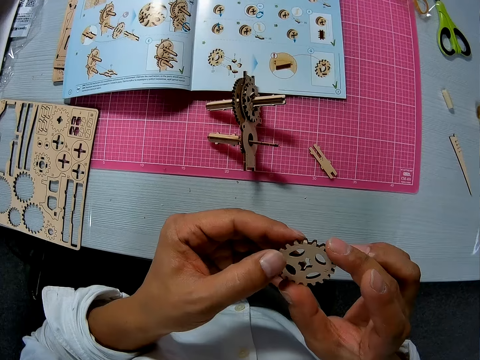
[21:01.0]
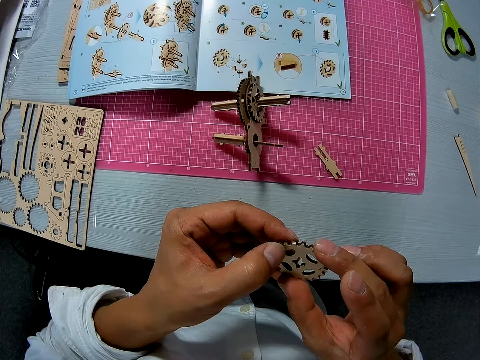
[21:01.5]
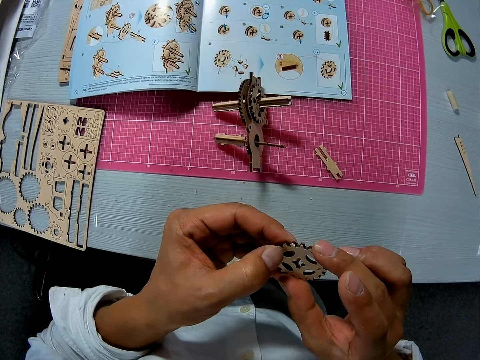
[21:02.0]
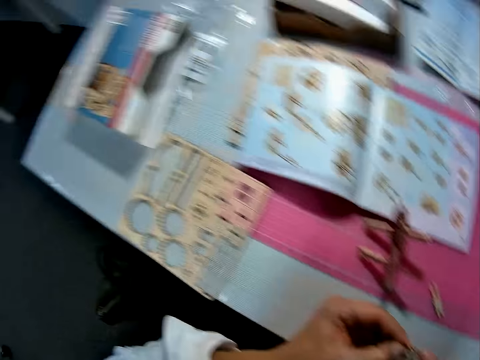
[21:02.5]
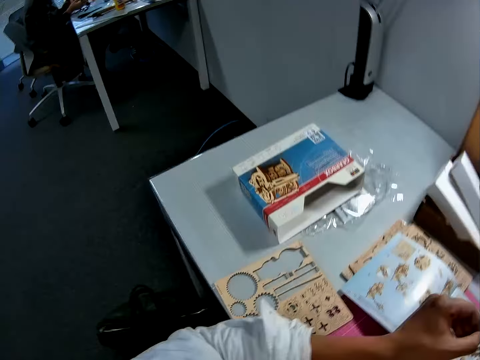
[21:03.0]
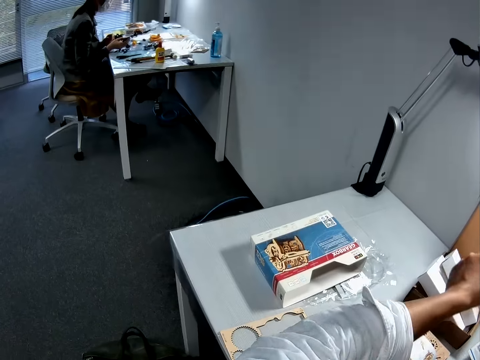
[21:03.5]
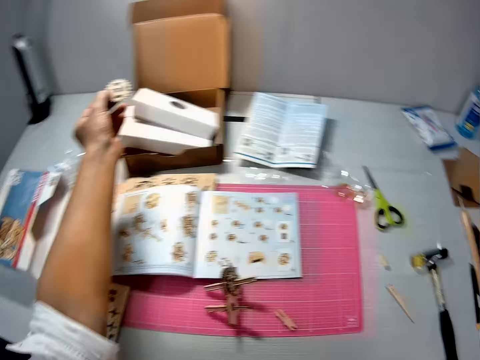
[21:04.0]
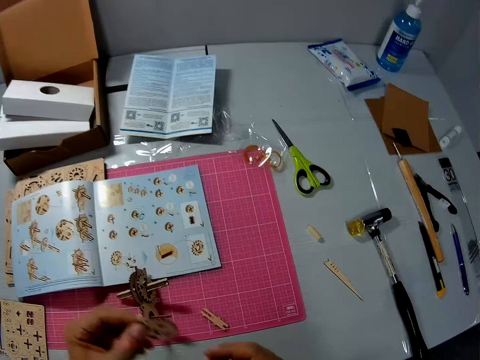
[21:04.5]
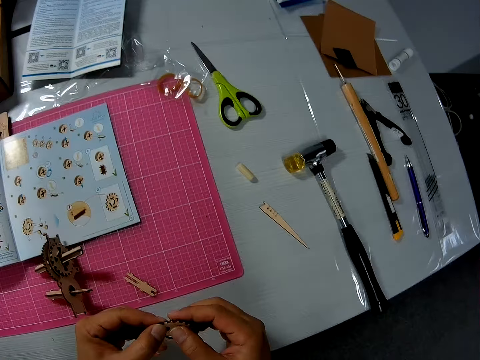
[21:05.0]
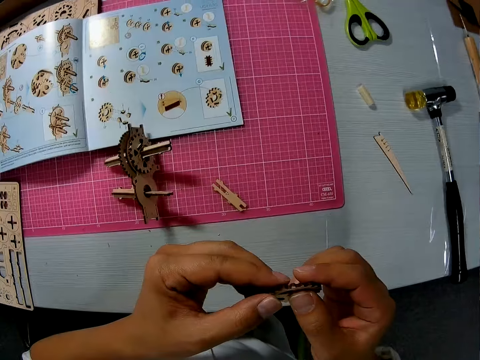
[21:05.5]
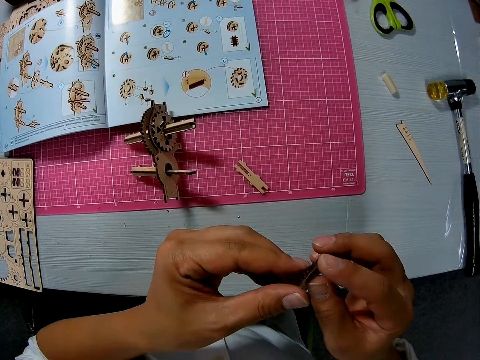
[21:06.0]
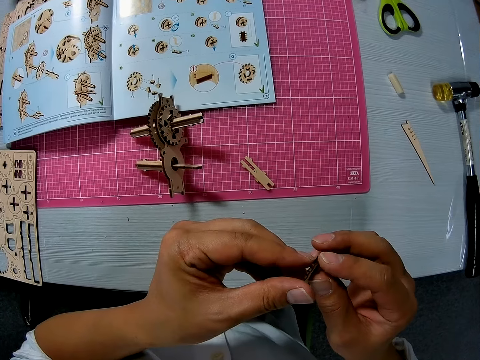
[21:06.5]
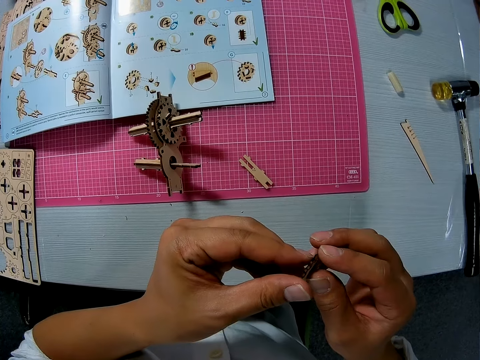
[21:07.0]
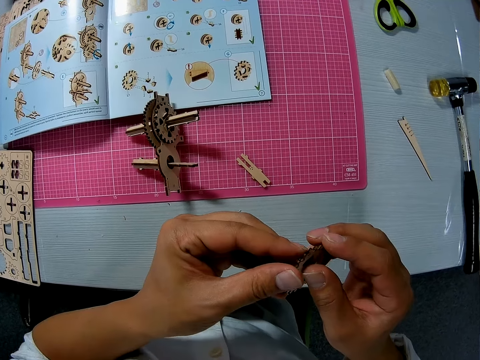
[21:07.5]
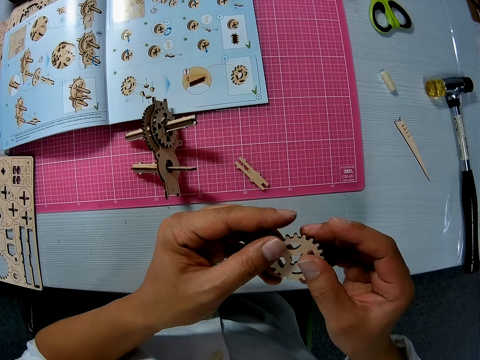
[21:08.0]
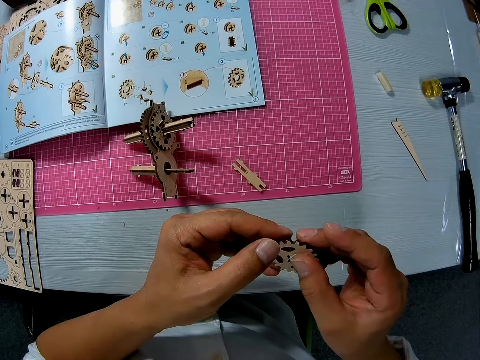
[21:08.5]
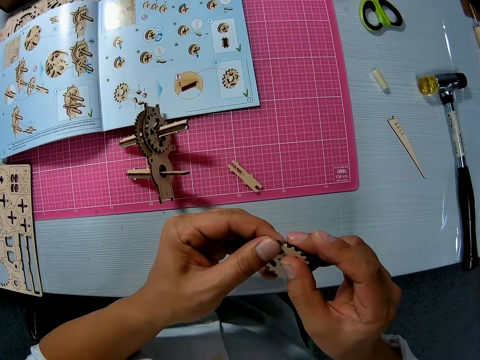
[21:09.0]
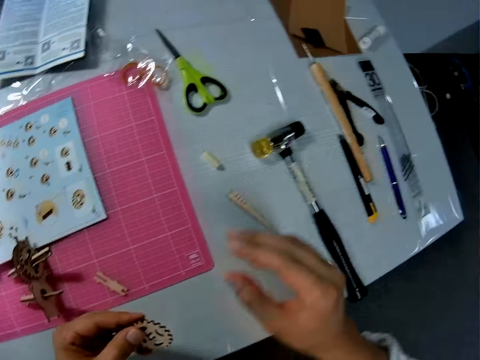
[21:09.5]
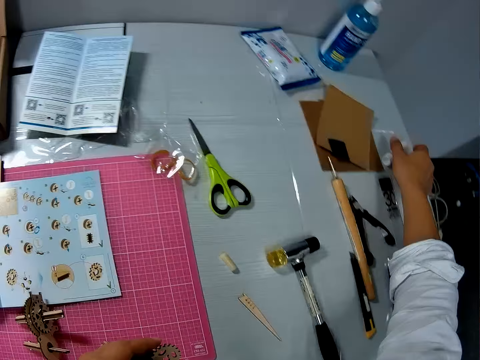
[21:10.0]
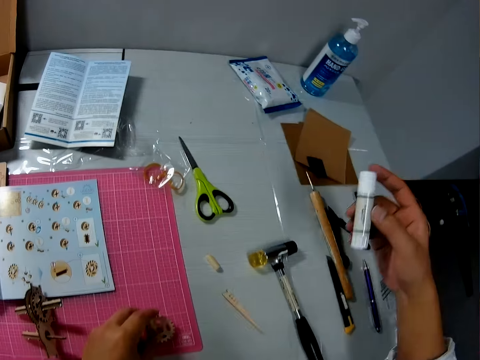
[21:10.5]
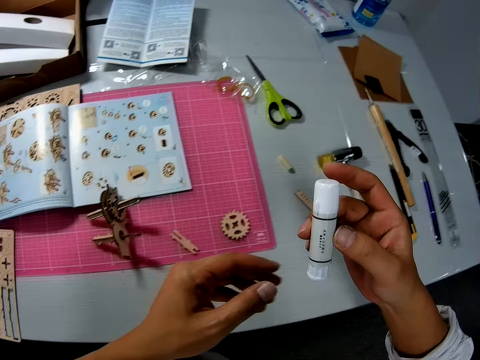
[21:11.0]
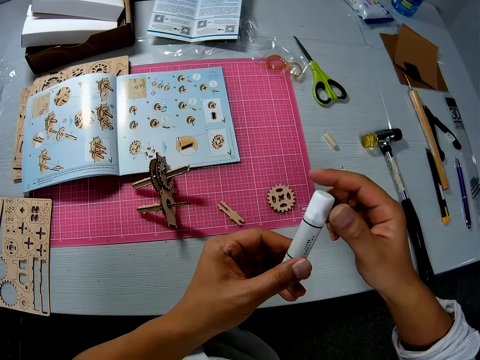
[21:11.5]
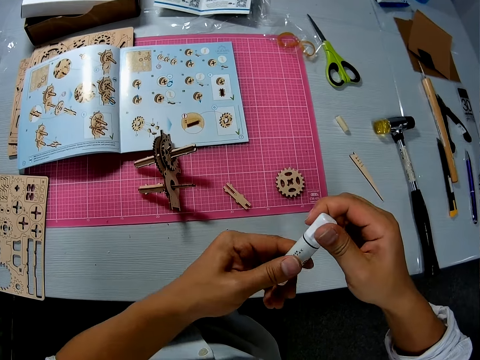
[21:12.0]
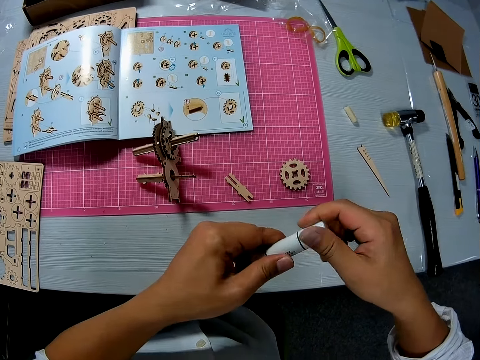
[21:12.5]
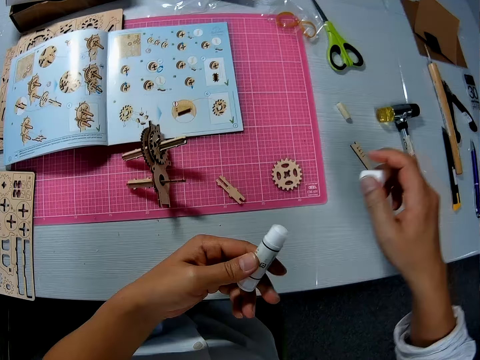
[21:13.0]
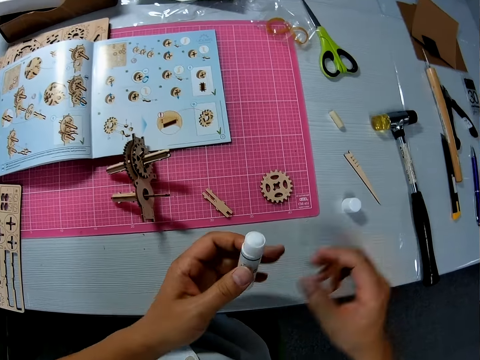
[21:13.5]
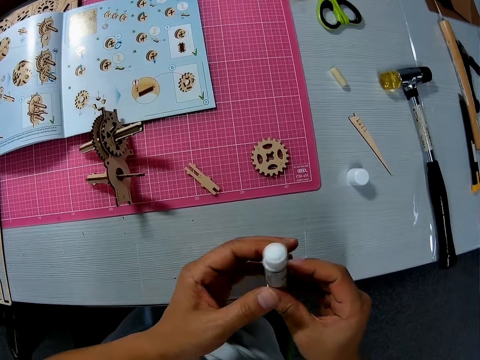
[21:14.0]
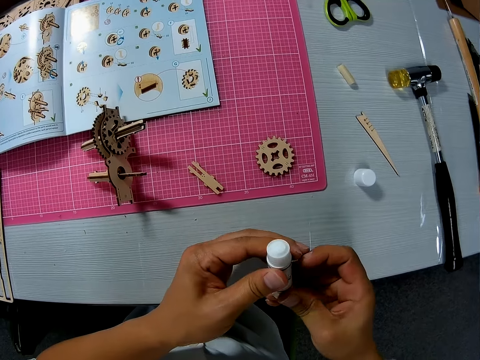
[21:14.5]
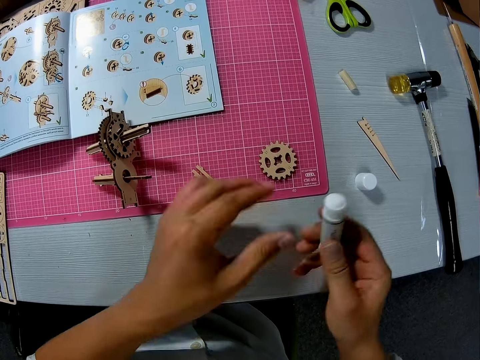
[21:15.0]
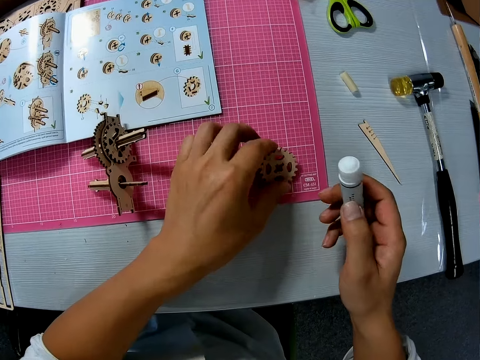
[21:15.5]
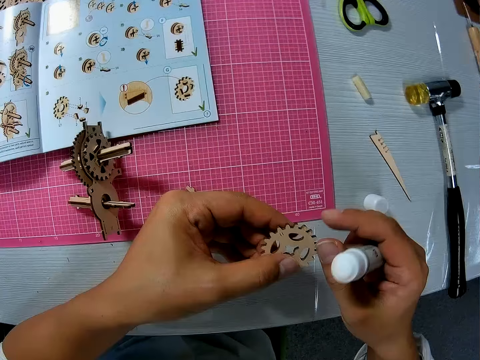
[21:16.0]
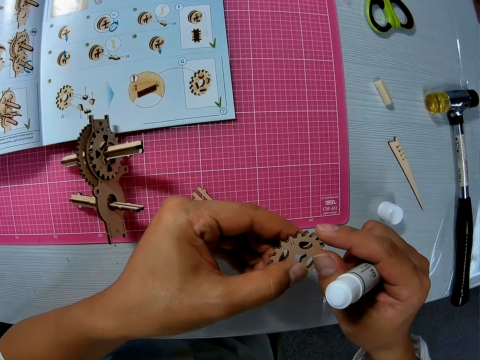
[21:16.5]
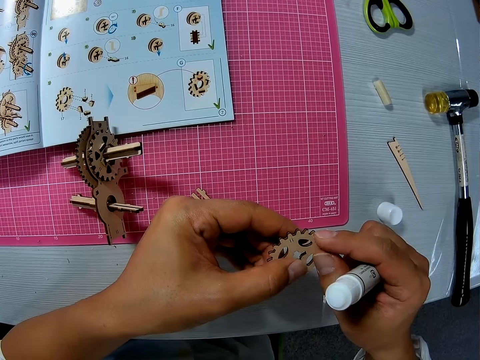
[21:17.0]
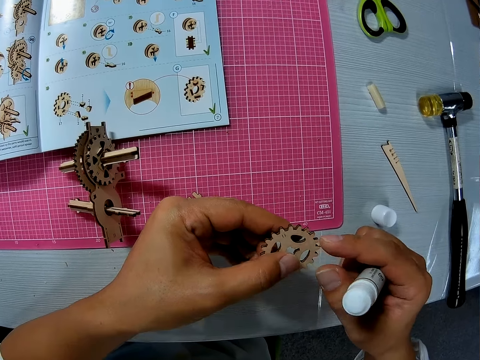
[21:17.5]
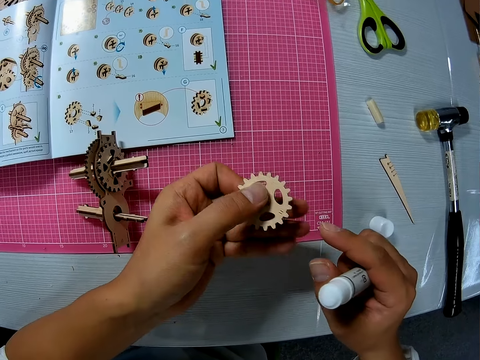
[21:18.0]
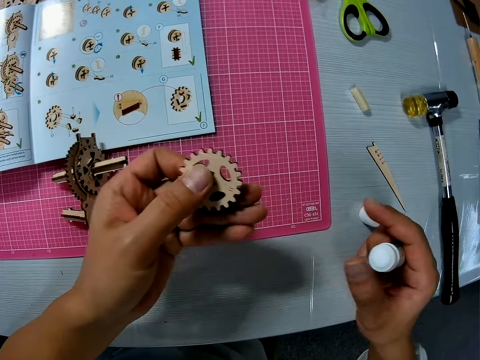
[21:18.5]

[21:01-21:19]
The camera wearer looks at the table. He looks at the piece of wood craft in his hands. He picks up a glue stick from the table. He opens the glue stick. He puts the glue lid on the table. He twists the glue stick. He picks up a piece of wood craft from the table.

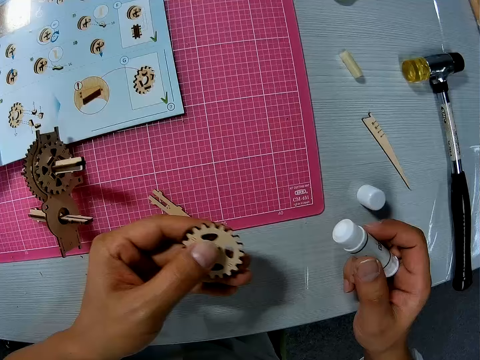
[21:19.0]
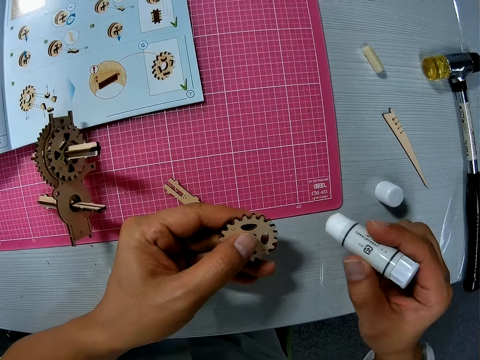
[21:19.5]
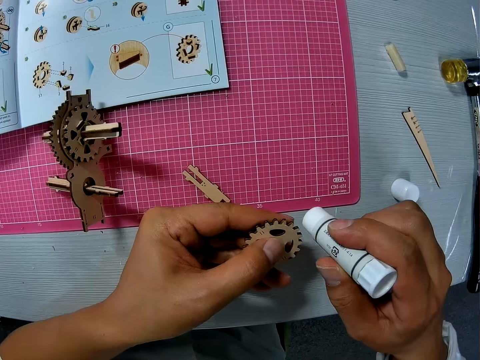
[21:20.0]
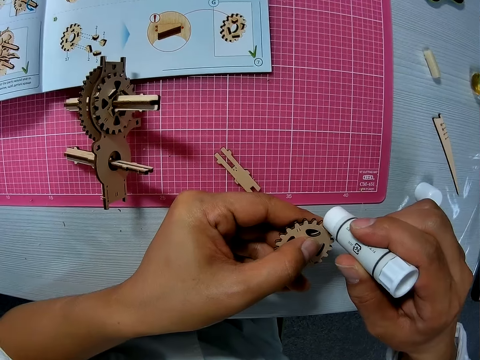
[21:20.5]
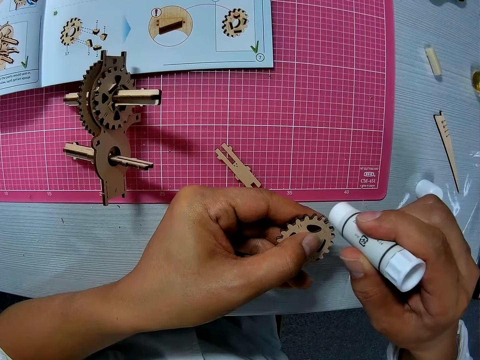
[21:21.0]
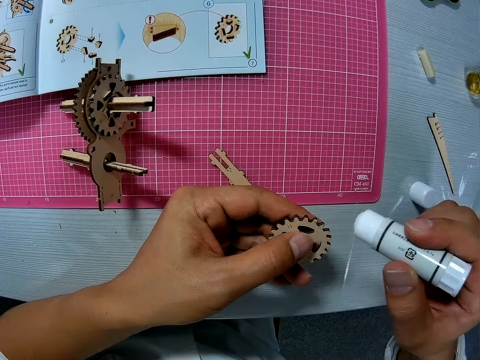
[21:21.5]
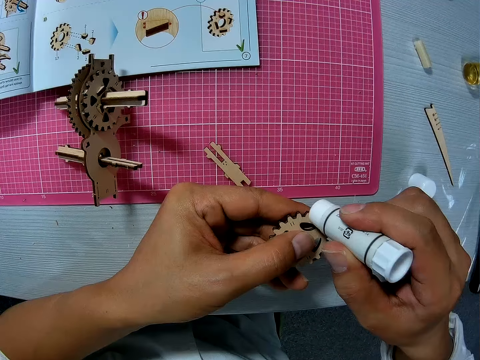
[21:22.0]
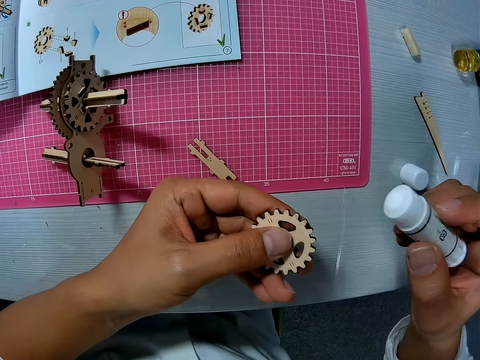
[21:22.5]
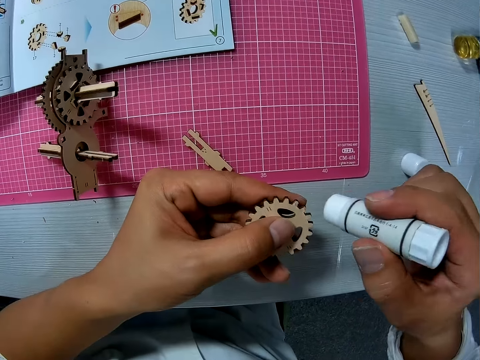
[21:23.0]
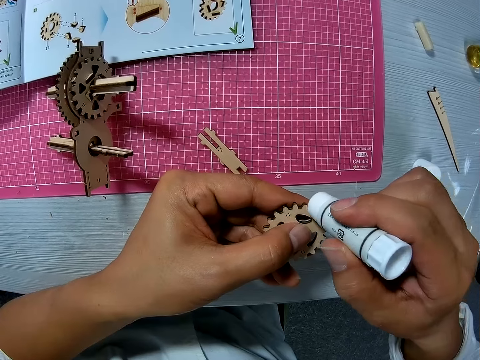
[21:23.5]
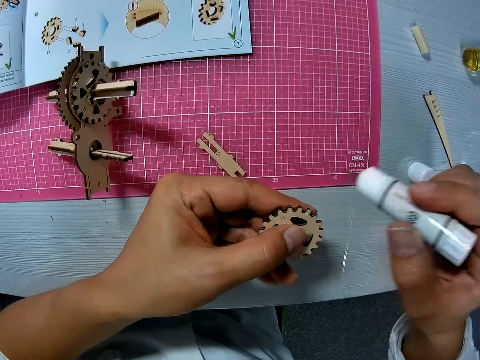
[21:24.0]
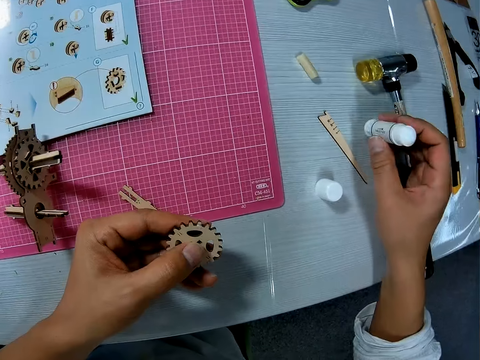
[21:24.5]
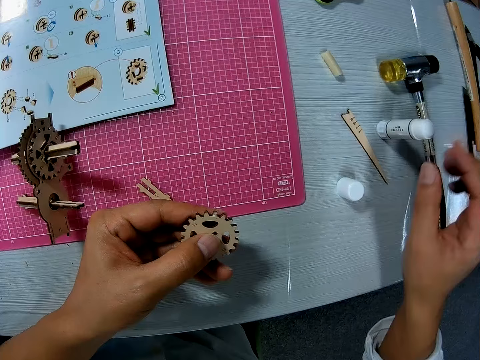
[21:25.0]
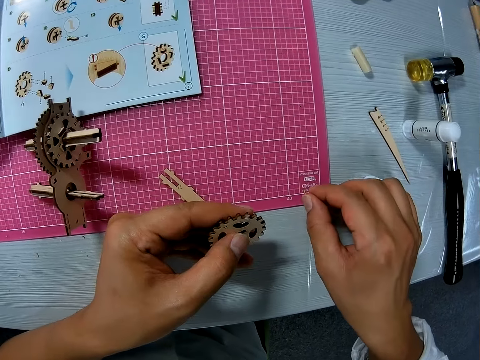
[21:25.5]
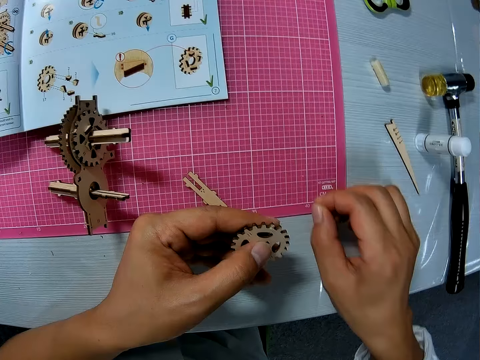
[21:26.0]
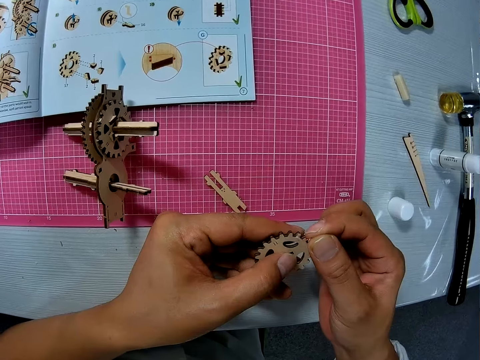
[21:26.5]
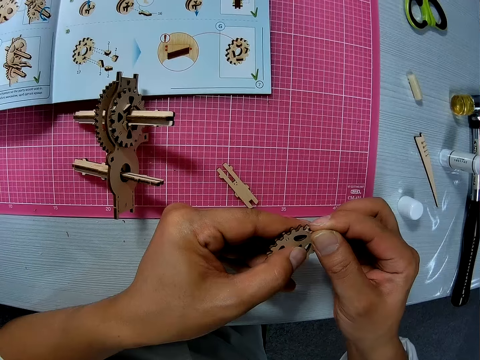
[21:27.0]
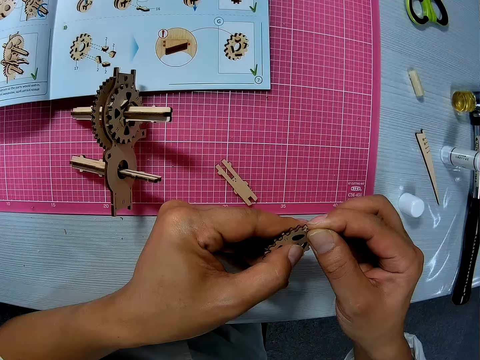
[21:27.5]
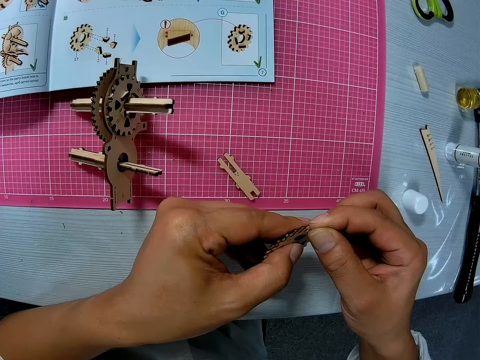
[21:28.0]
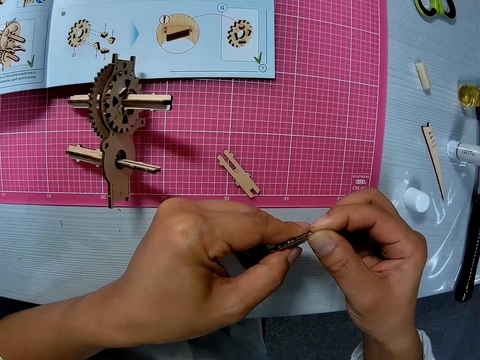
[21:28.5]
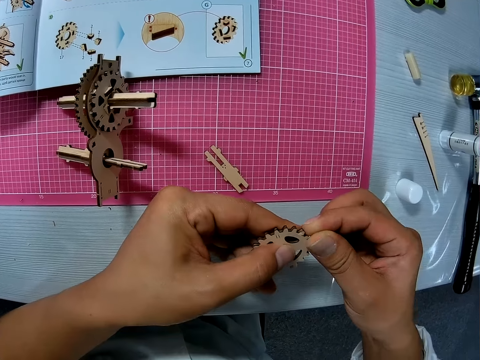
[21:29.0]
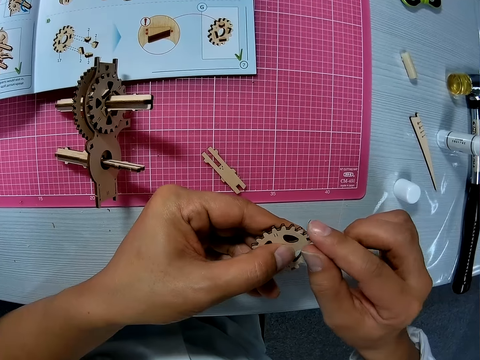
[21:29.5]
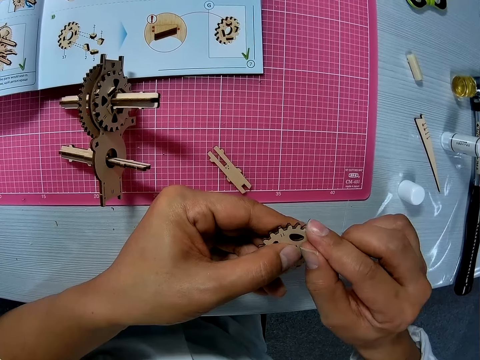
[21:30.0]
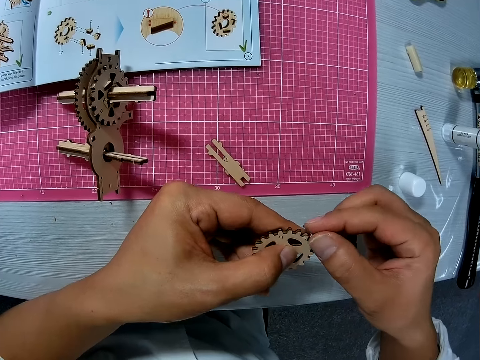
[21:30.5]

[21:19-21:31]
The camera wearer applies glue on the piece of wood craft. He puts the glue on the table. He picks up a piece from the cutting mat with his right hand. He attaches the piece to the piece in his left hand. He spreads the glue on the wood craft with his hands.
